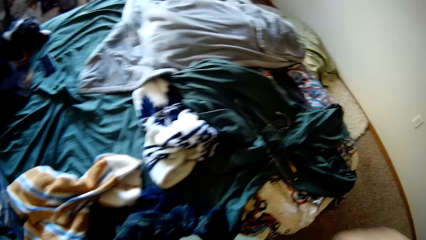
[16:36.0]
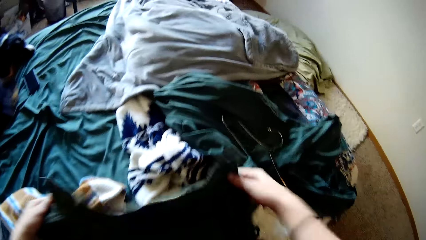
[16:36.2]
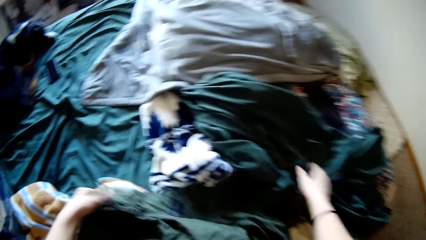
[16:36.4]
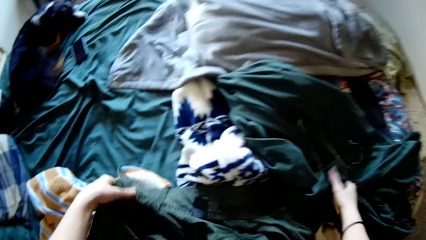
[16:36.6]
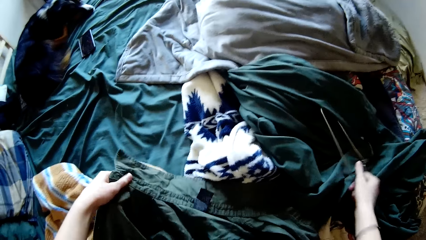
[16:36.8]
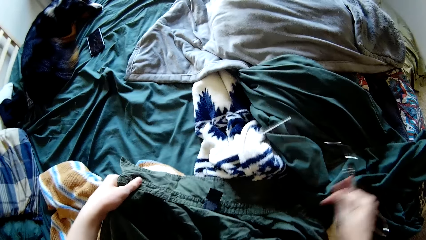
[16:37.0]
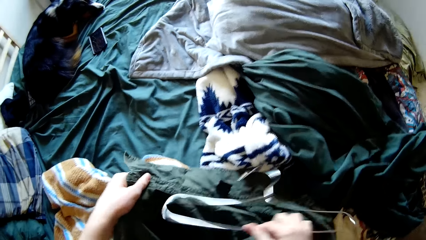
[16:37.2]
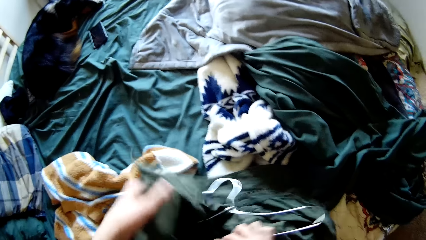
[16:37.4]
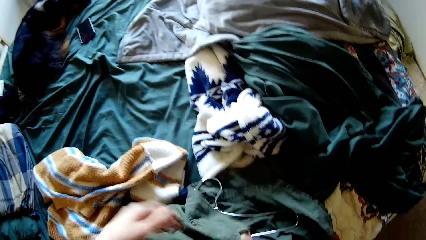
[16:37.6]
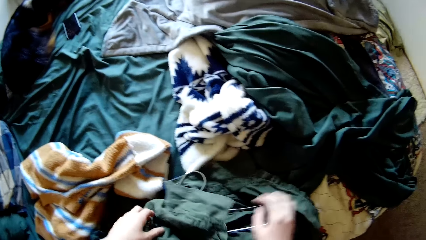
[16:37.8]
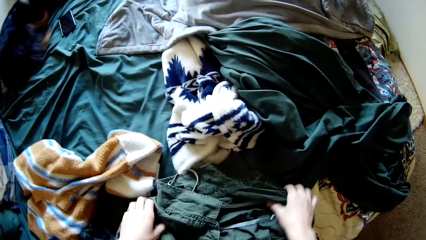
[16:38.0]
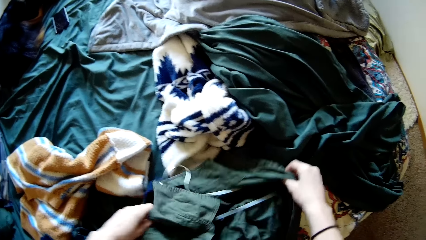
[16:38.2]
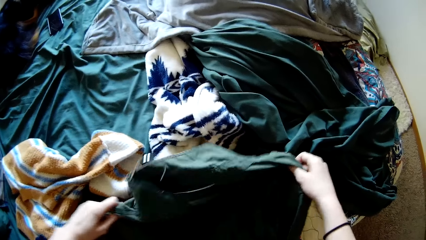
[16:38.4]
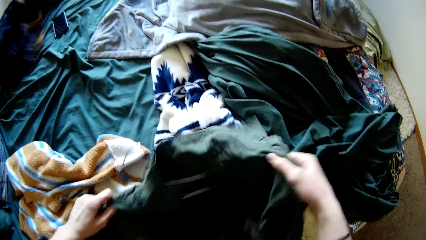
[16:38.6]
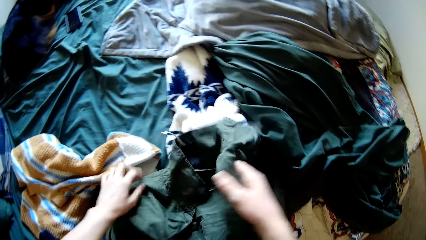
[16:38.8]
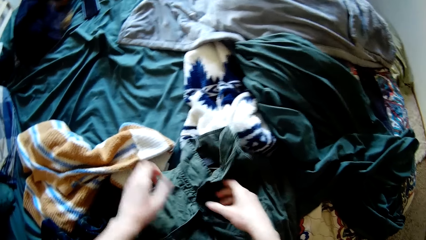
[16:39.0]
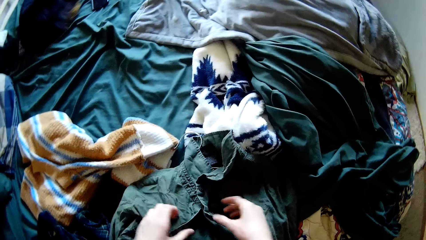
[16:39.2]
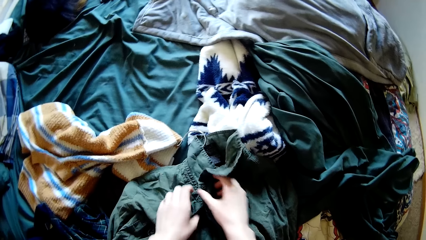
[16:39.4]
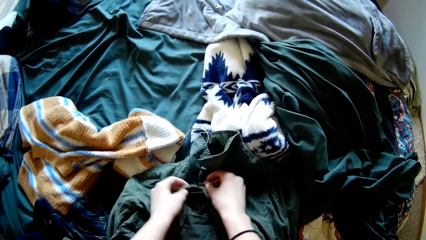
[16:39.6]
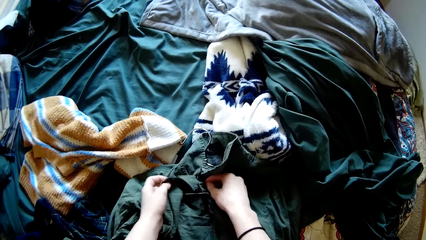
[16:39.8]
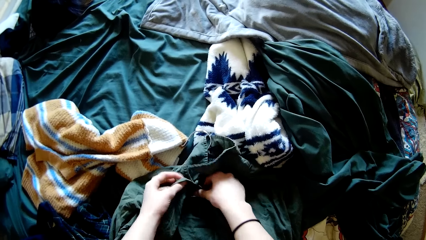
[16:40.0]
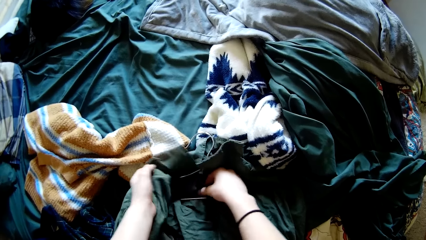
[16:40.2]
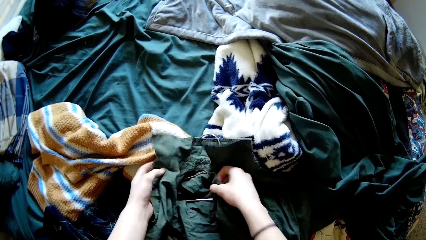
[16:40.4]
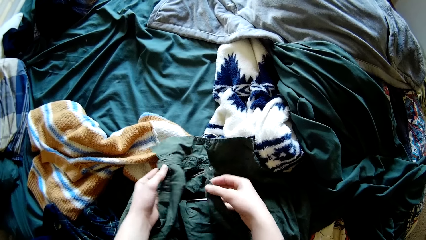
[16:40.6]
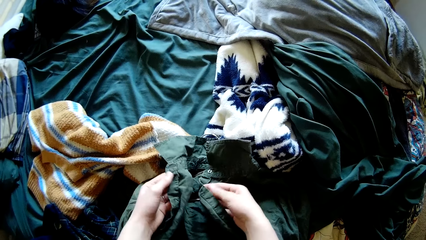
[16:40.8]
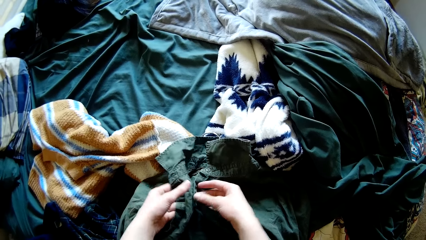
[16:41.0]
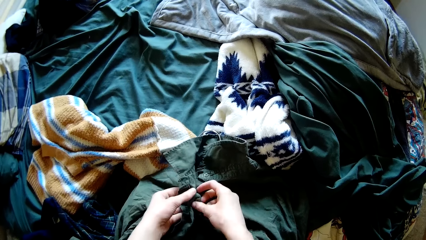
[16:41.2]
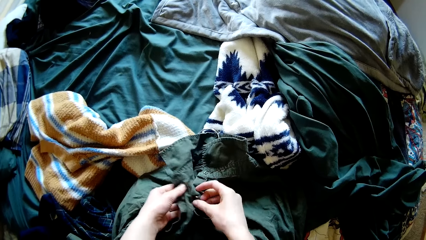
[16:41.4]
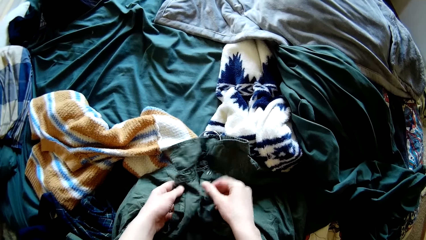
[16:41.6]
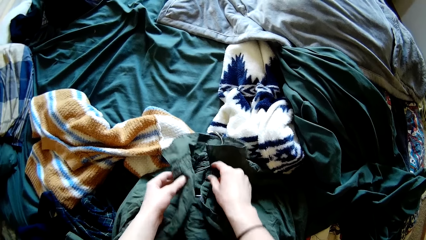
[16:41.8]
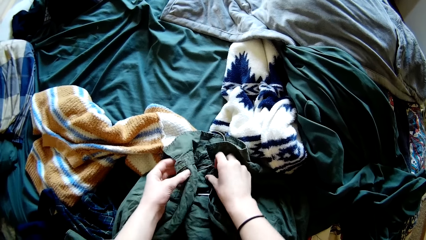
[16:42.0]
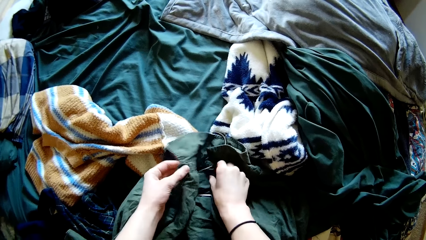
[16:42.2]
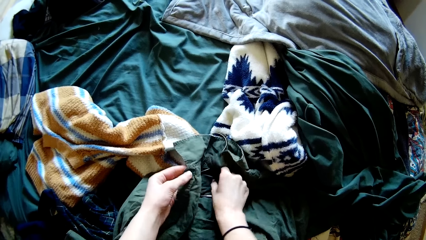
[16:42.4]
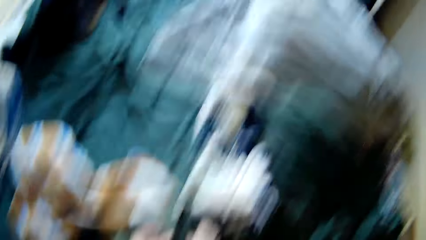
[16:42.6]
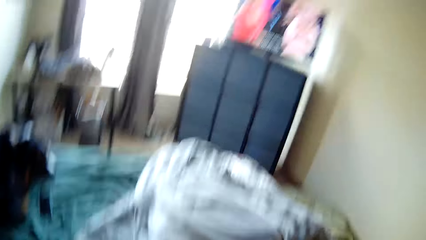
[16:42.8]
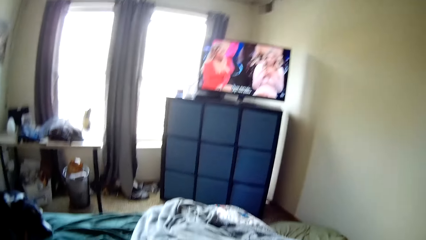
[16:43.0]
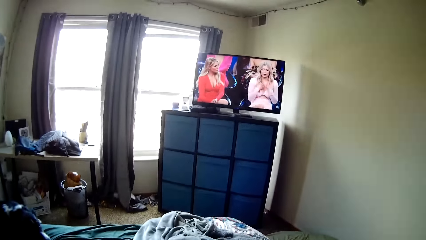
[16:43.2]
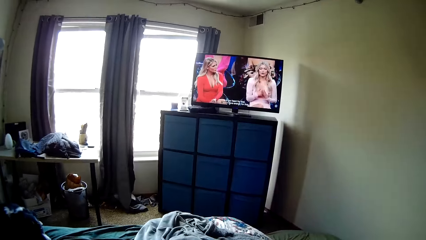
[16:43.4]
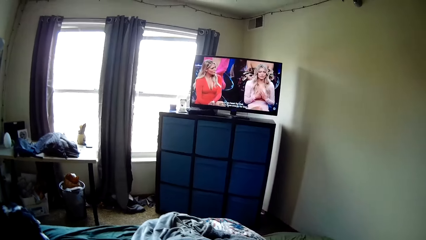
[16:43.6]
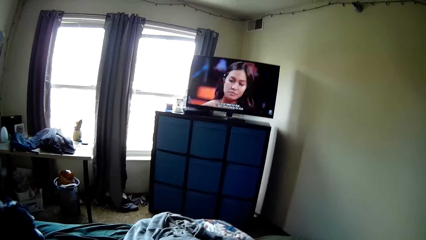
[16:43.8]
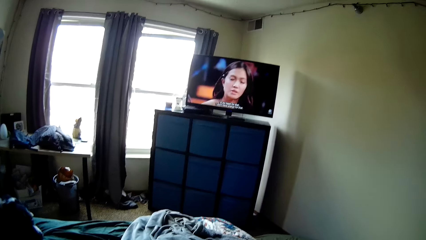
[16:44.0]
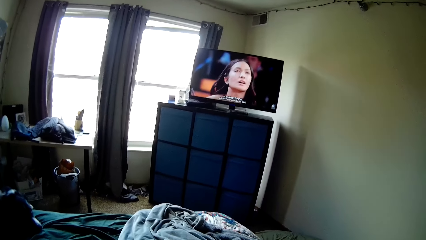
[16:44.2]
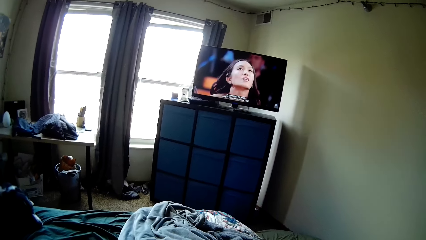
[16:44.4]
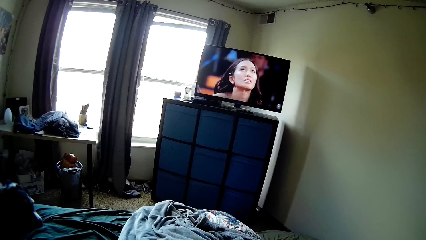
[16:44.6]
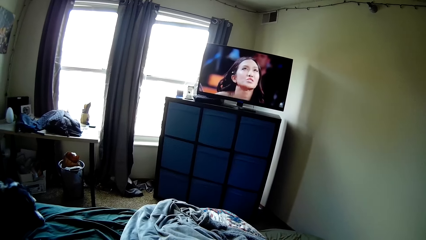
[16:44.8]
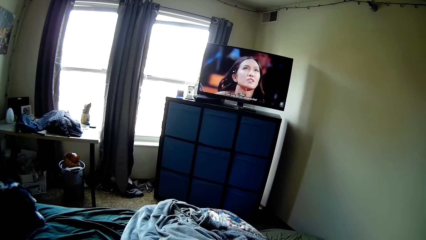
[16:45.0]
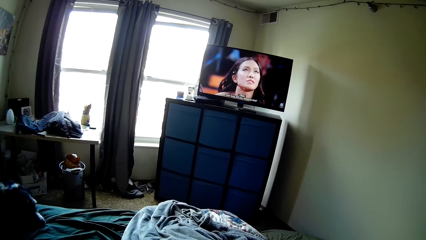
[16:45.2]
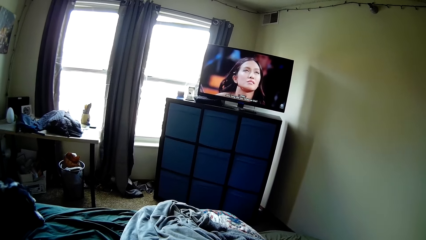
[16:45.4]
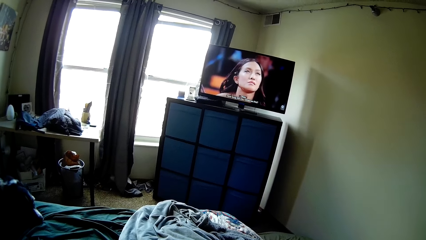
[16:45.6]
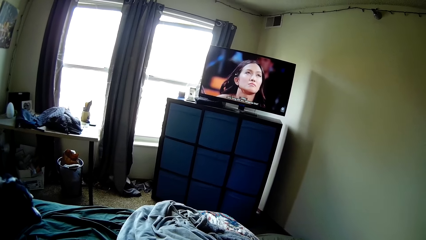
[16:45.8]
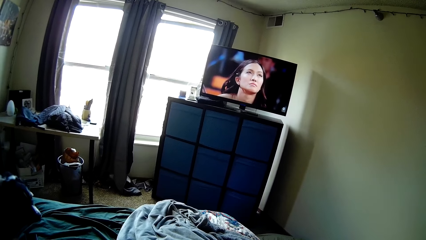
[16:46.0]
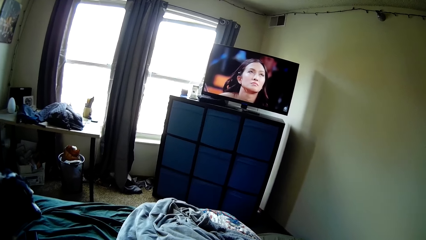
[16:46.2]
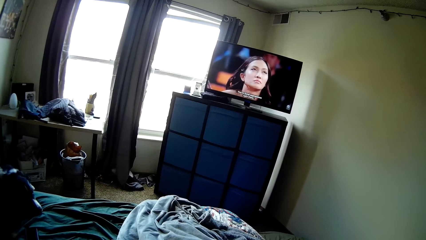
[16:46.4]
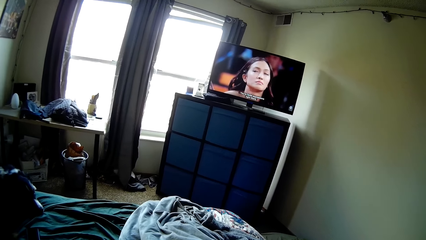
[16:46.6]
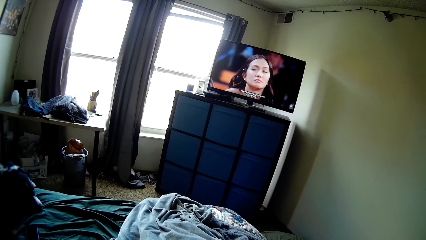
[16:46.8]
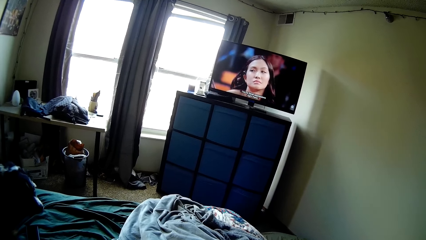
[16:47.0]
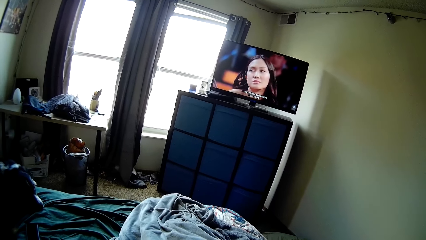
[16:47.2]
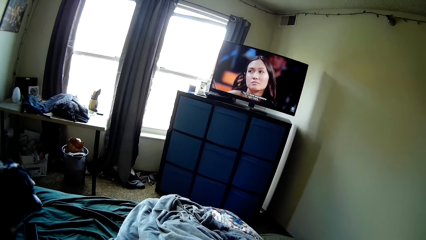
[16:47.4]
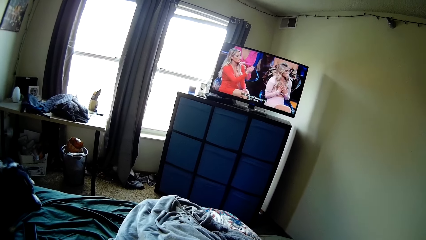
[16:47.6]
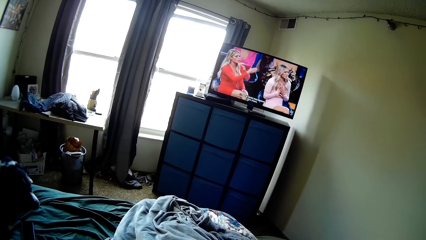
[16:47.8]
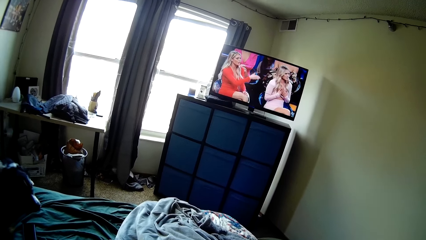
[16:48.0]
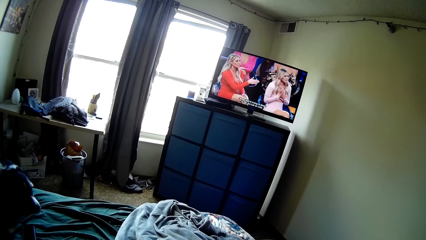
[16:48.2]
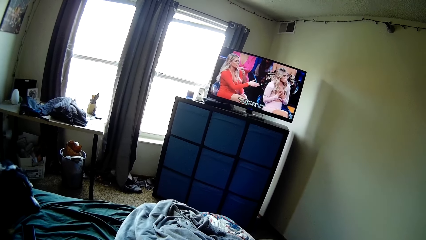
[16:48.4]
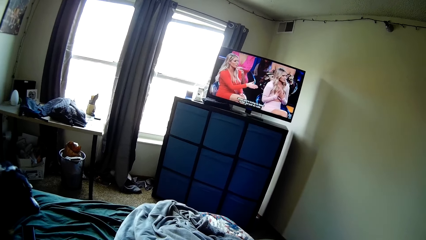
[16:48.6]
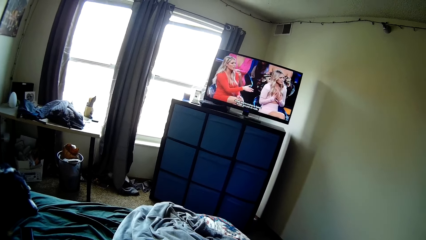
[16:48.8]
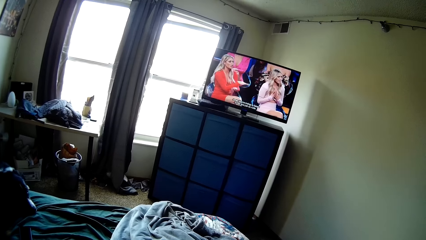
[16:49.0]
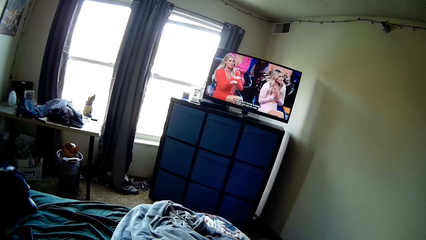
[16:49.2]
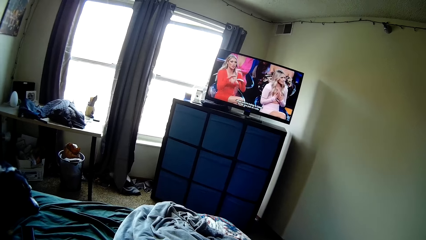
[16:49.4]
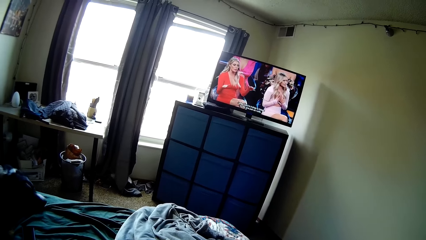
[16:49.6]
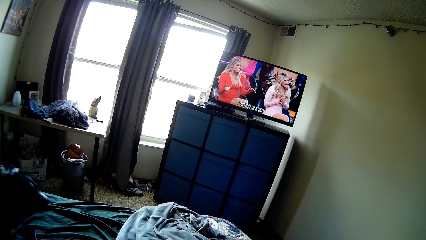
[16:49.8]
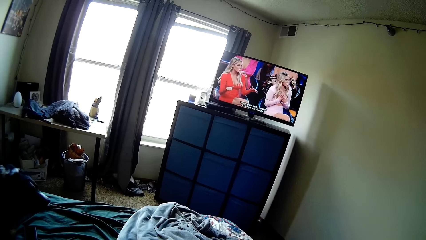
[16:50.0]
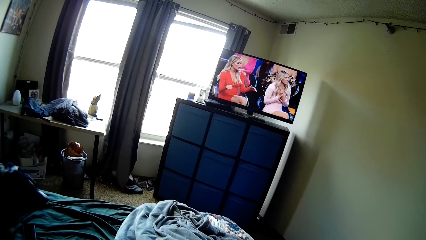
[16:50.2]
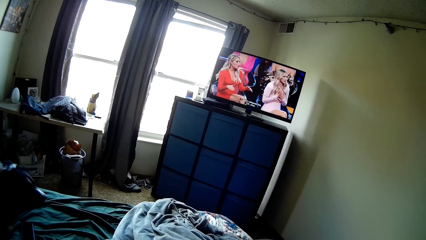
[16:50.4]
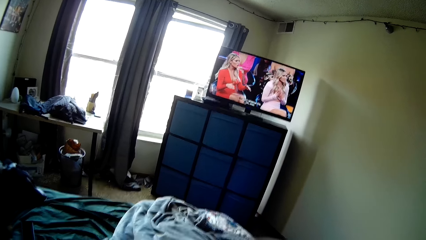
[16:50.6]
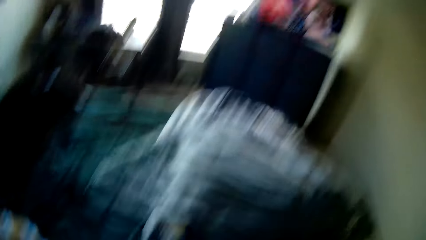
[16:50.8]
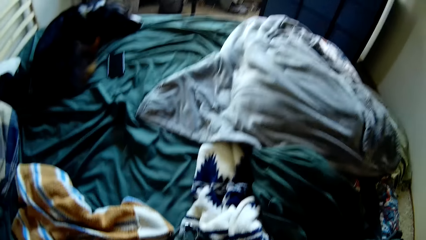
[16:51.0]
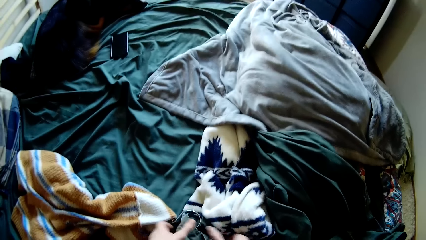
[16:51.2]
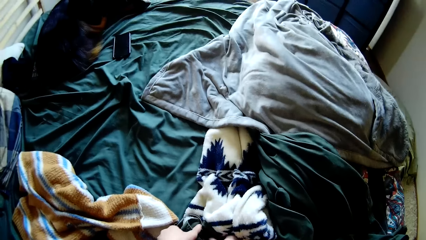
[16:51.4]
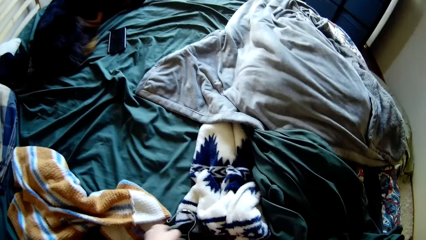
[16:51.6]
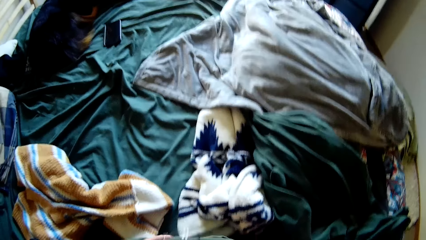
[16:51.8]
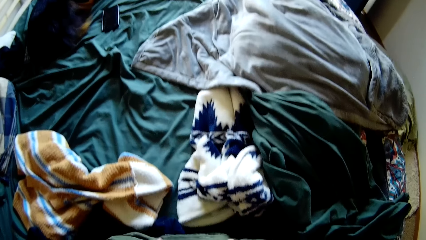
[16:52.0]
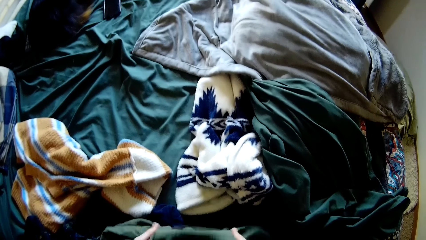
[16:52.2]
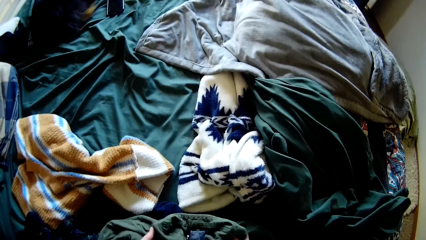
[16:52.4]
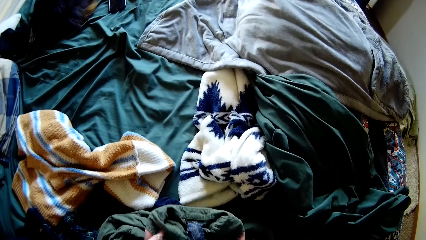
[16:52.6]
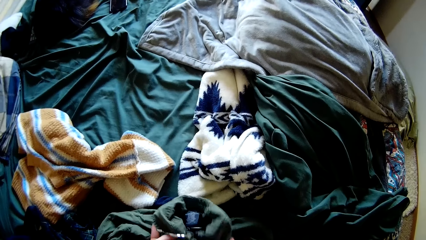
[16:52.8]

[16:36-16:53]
The camera wearer puts the shirt on the cloth hanger. They pick up the hanger. They button the shirt on the cloth hanger. They turn around the room.
